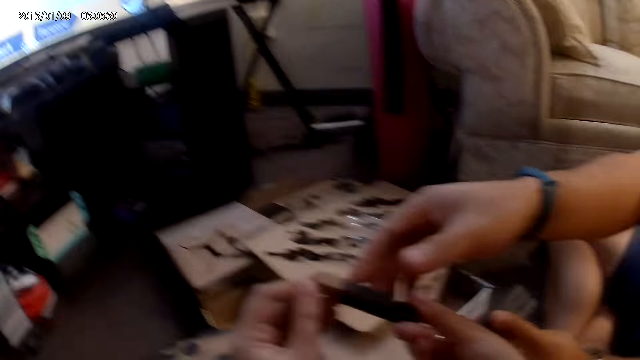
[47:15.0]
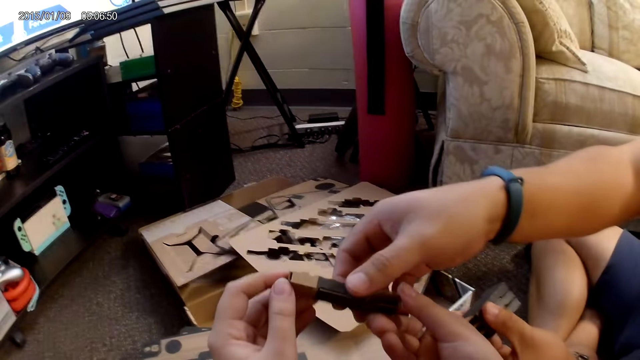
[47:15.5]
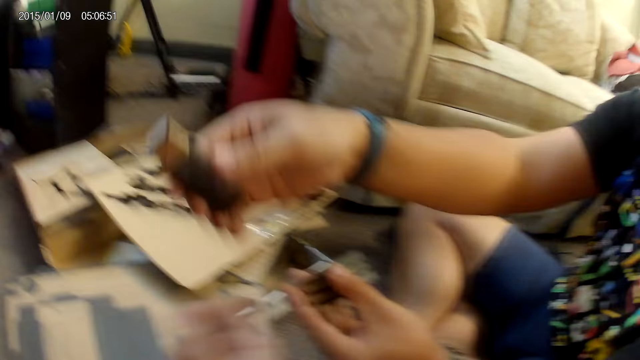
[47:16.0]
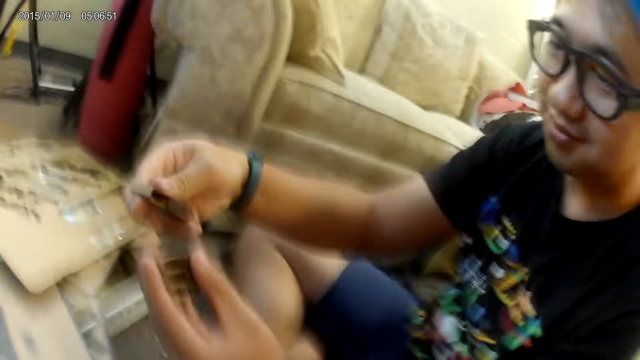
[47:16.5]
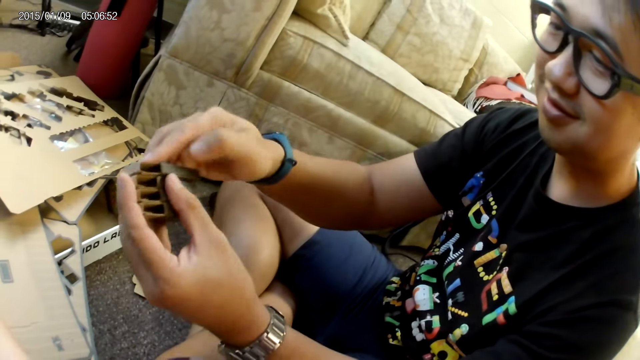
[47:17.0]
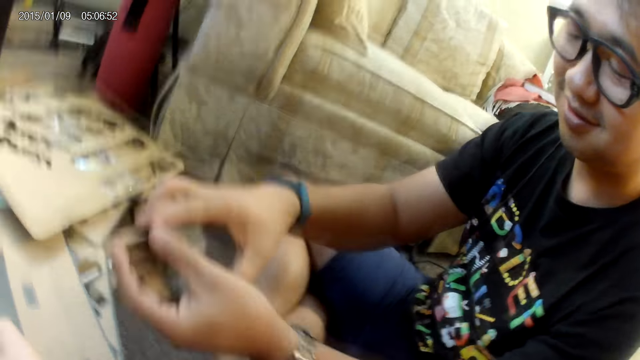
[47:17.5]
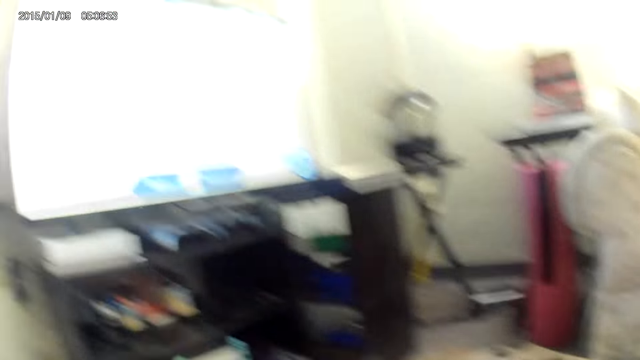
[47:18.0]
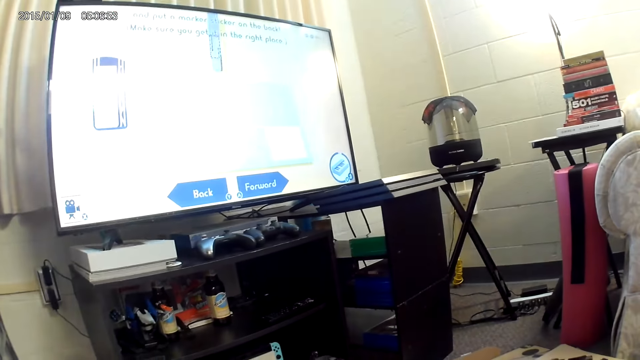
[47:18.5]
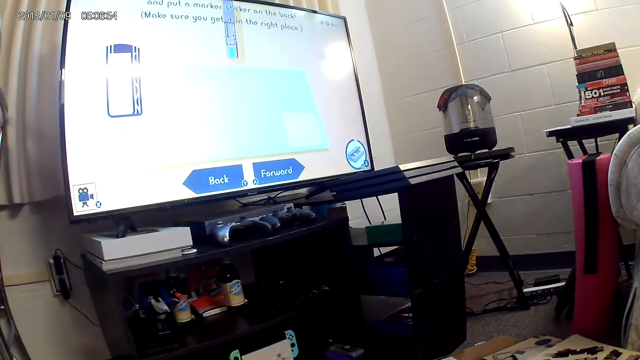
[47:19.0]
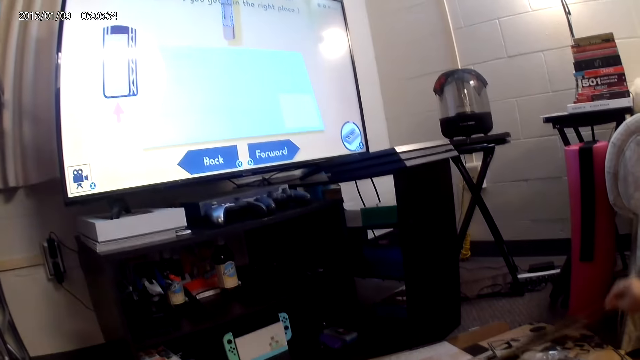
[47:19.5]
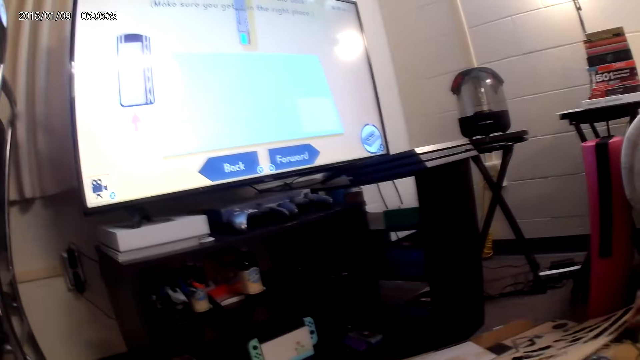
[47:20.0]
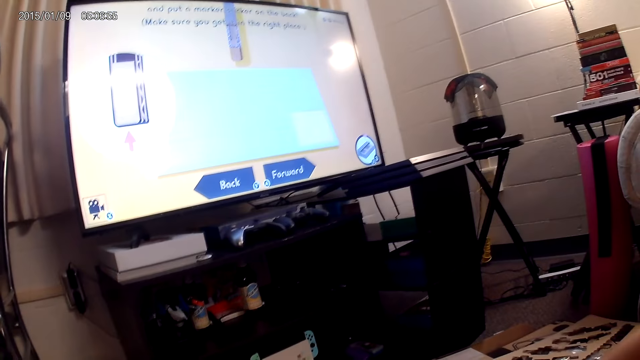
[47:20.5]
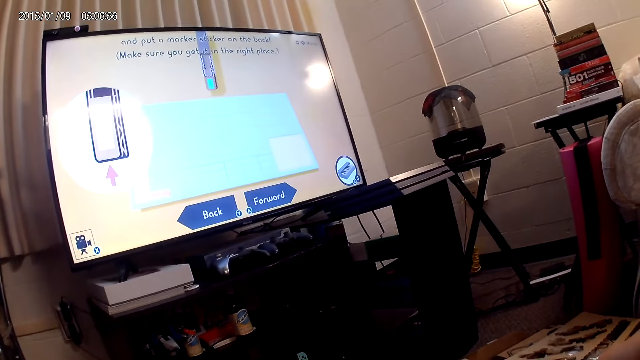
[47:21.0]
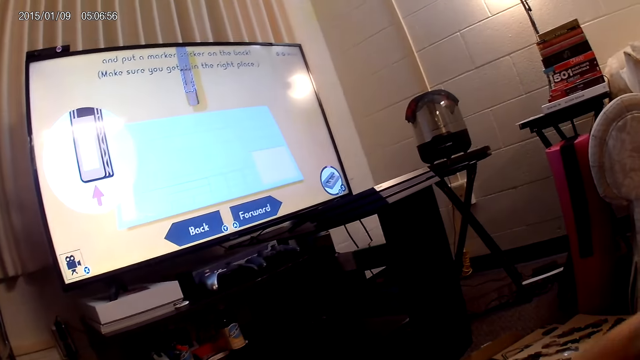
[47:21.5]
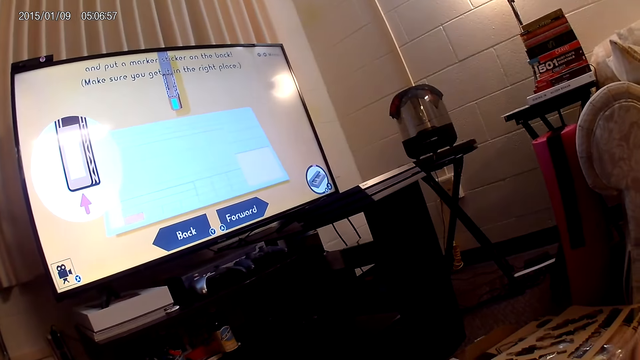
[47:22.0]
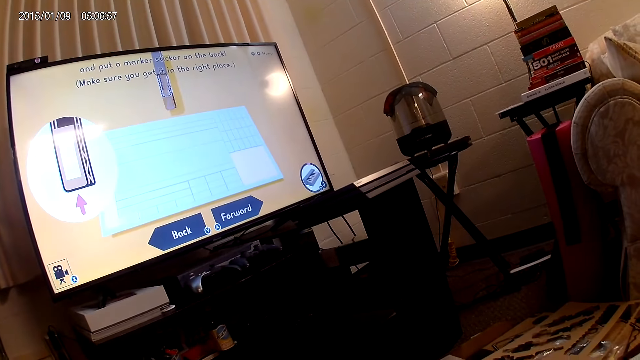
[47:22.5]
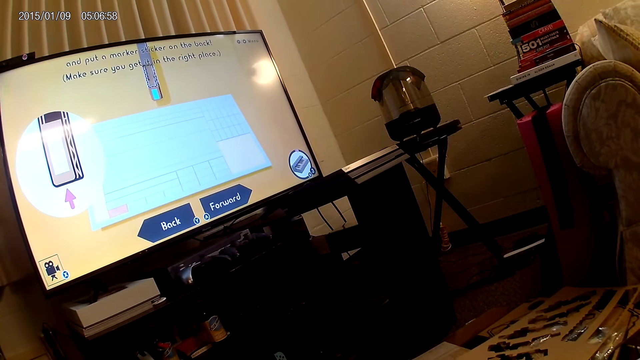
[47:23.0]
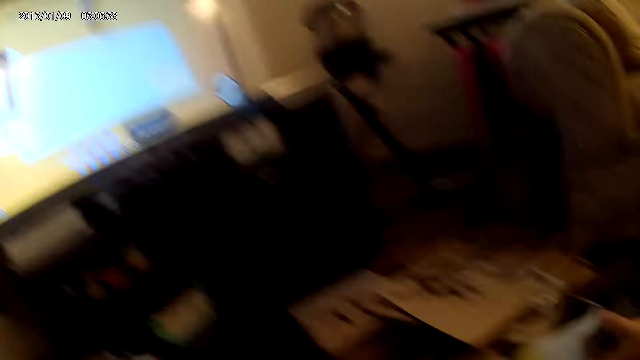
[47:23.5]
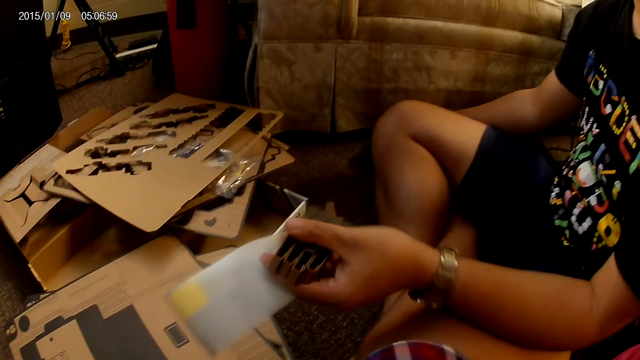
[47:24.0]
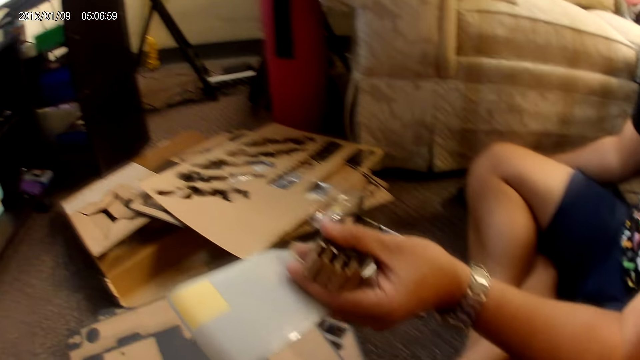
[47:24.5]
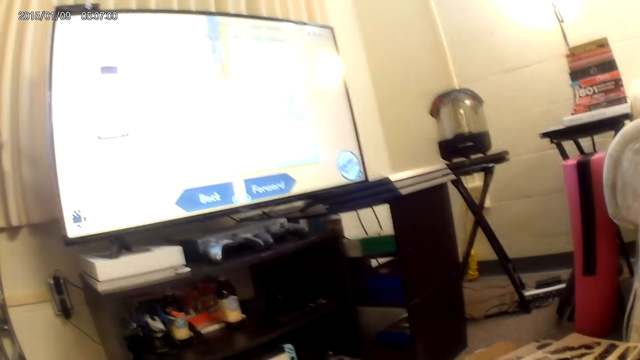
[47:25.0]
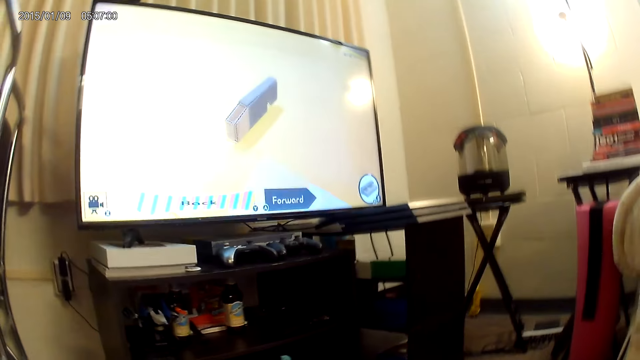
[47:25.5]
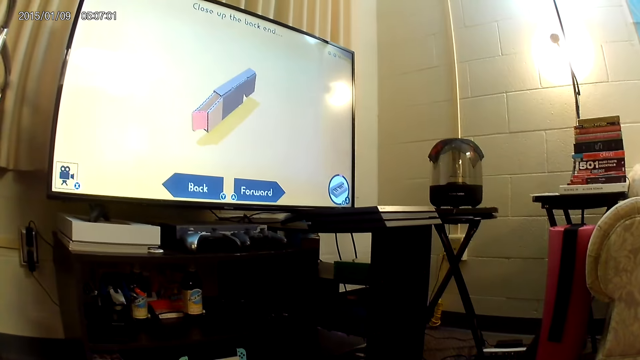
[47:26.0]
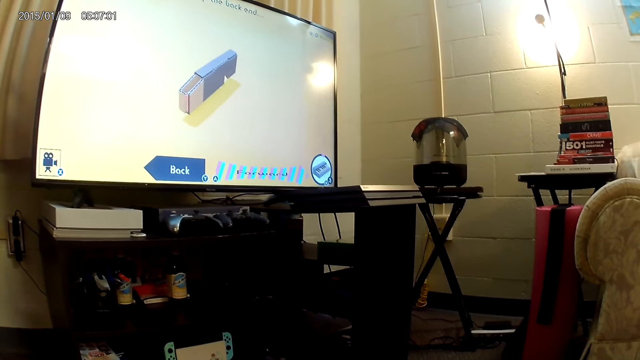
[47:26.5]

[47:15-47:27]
The camera wearer gives a man the folded cardboard with both hands. The man arranges the cardboards together with both hands. He lifts the cardboard from the stack of cardboards with his right hand and drops the cardboard on the stack of cardboards with his right hand.

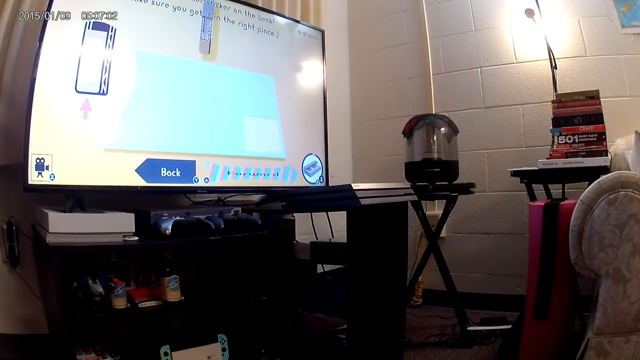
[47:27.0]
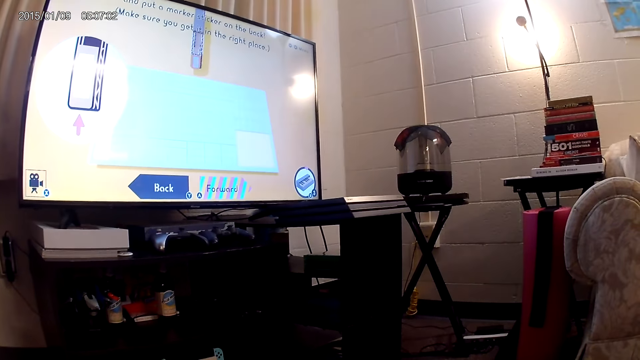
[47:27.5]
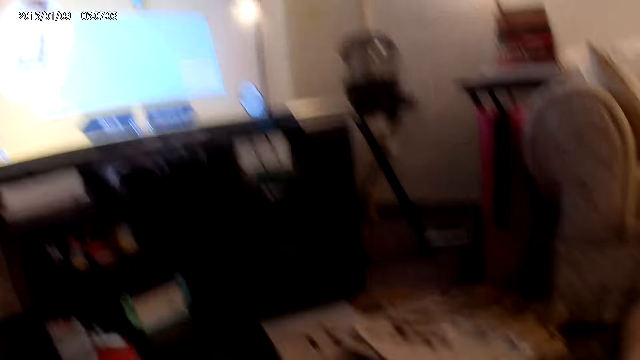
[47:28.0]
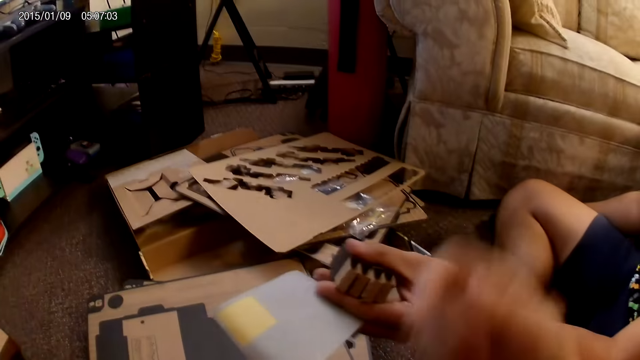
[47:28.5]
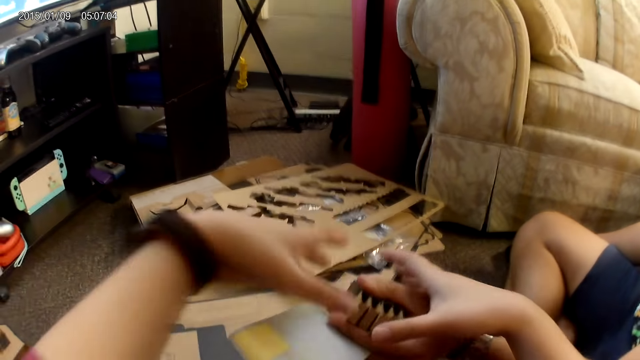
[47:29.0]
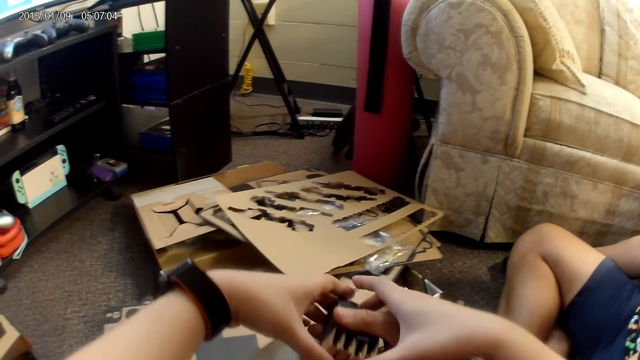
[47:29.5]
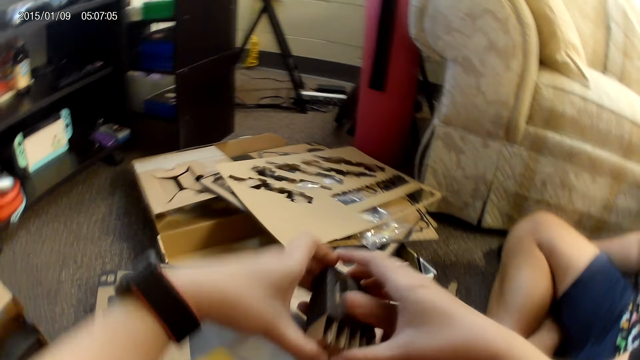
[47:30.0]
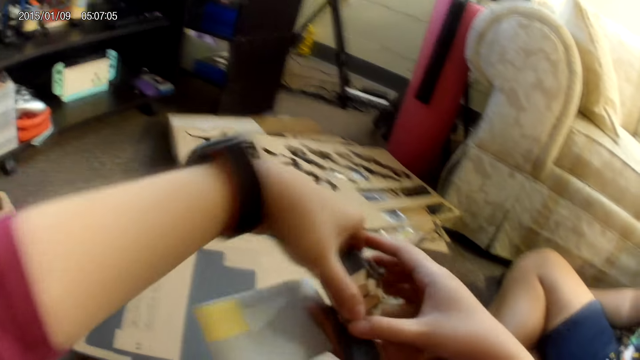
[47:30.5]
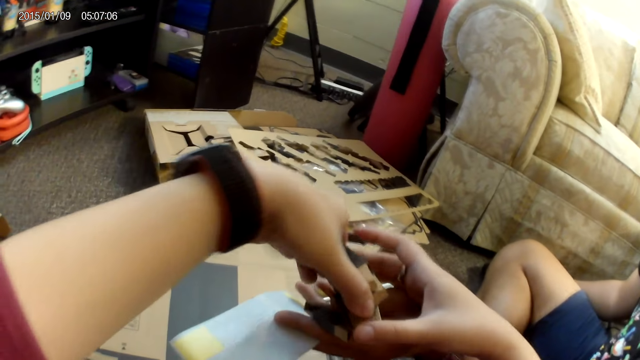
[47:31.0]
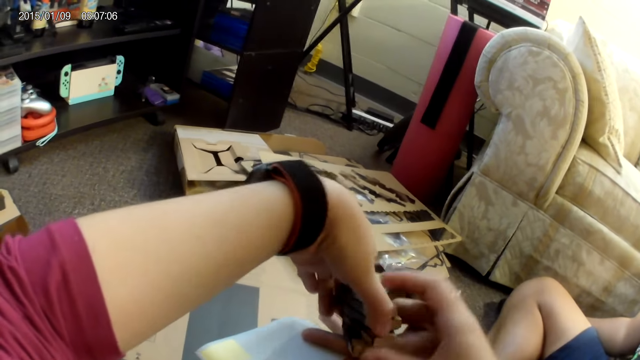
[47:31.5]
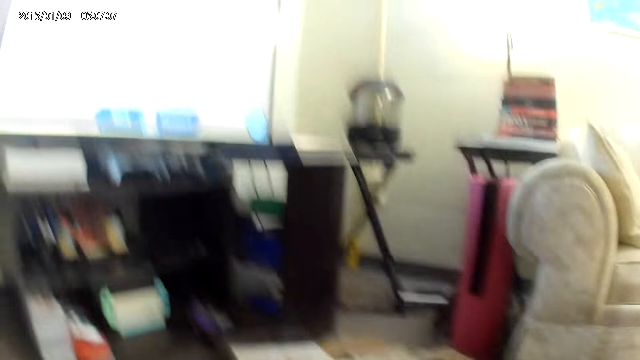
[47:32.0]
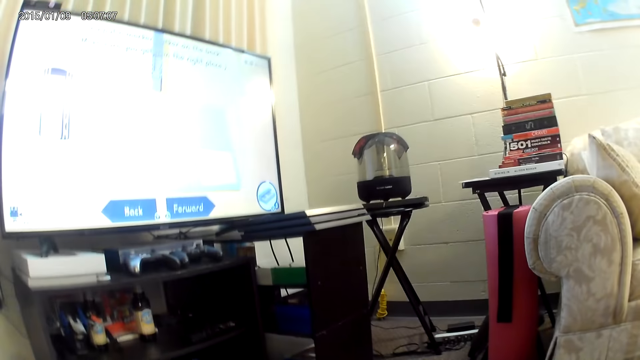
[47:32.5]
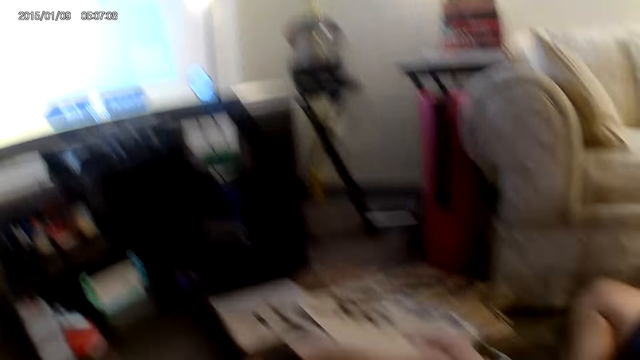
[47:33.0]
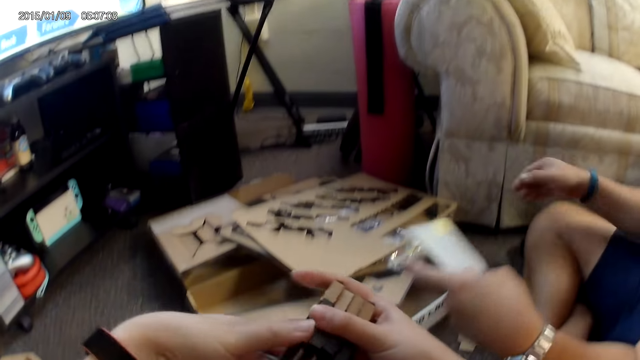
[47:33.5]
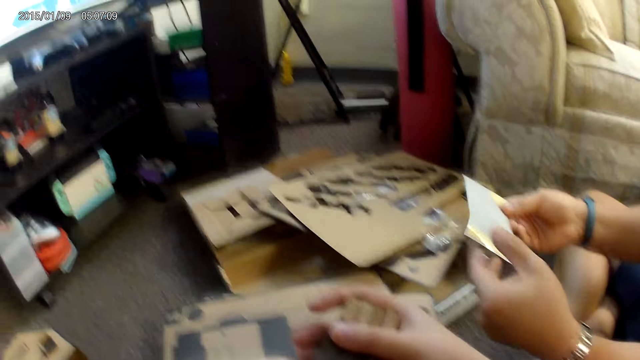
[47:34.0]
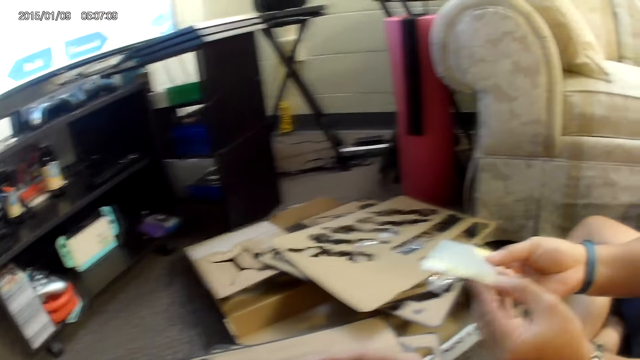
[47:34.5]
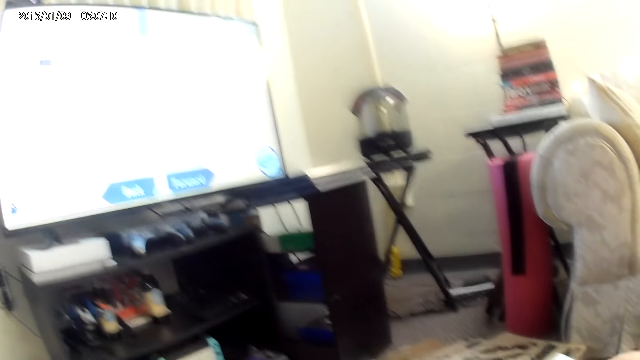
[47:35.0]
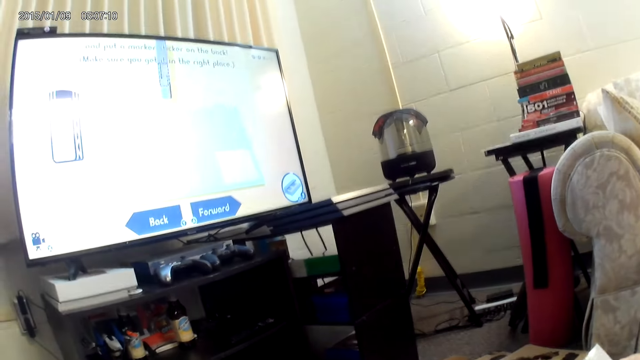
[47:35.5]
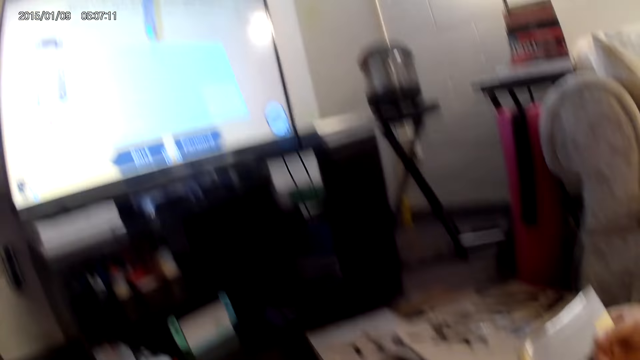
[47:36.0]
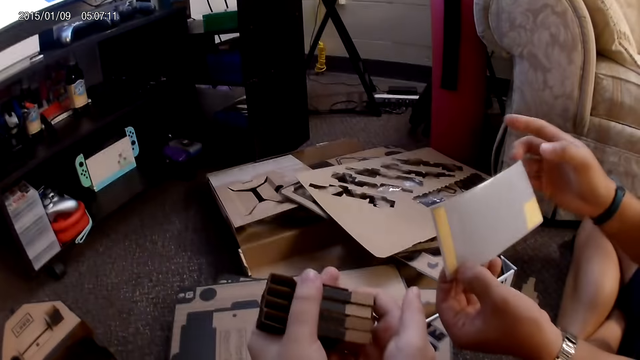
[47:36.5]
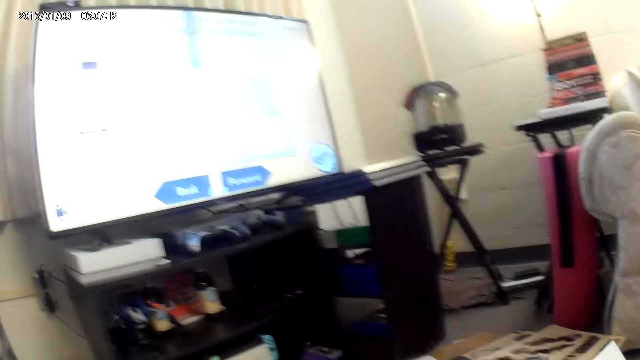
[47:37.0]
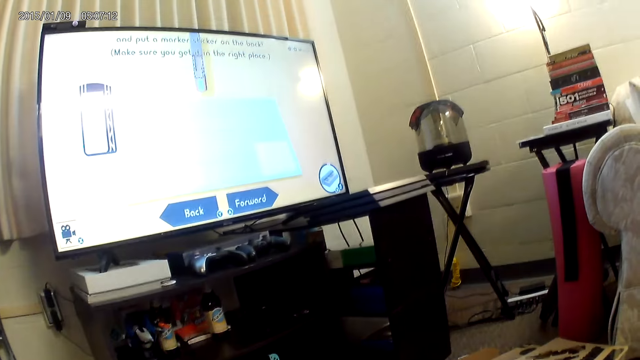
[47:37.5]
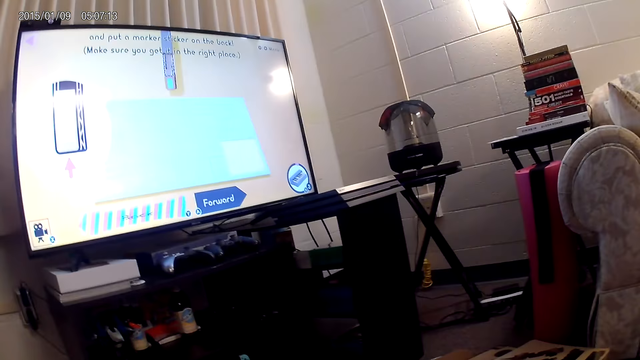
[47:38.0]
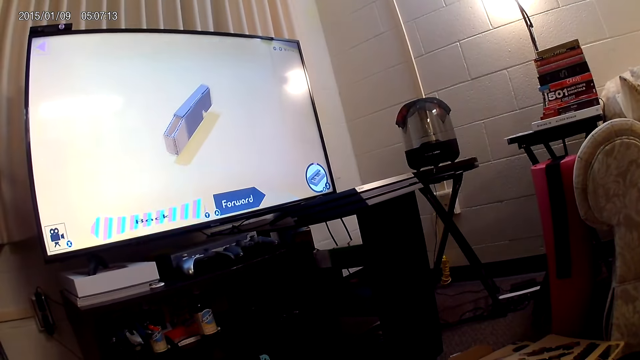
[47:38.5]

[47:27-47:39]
A man hands over the small boxes. The camera wearer collects the cardboards from the man with both hands. The man holds the sticker with both hands.
